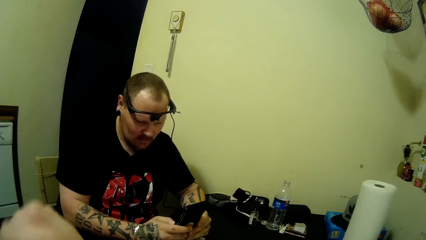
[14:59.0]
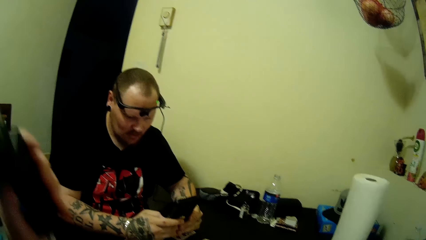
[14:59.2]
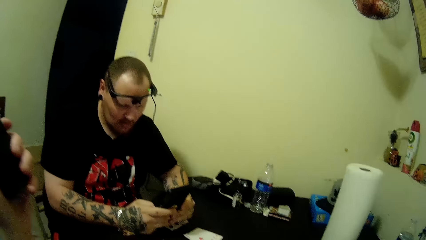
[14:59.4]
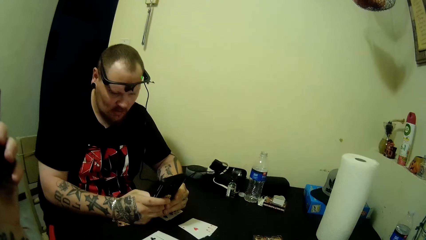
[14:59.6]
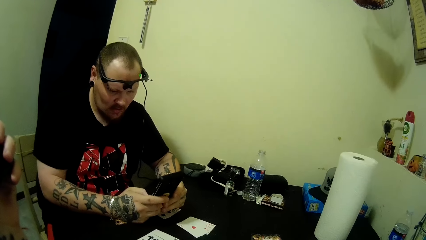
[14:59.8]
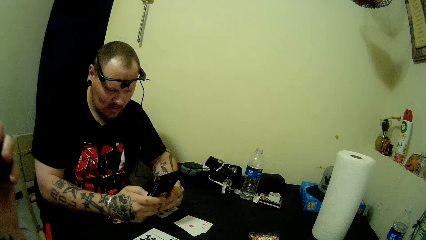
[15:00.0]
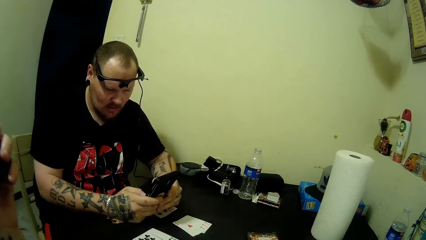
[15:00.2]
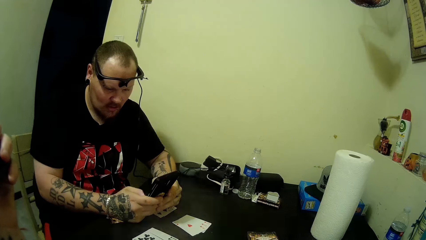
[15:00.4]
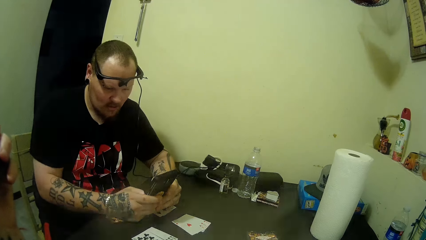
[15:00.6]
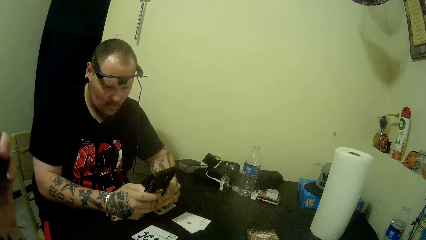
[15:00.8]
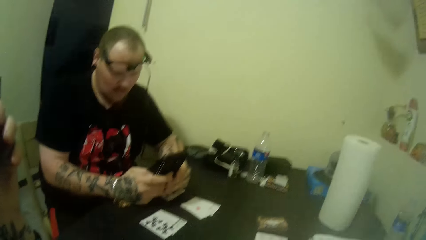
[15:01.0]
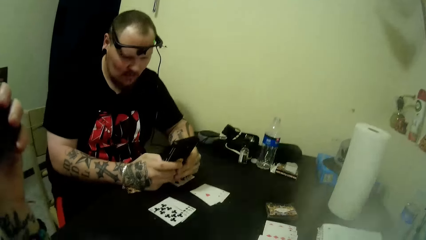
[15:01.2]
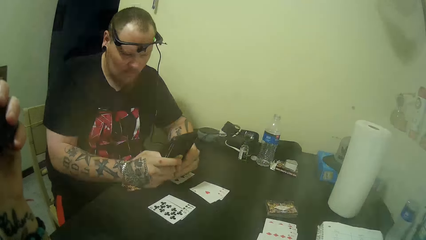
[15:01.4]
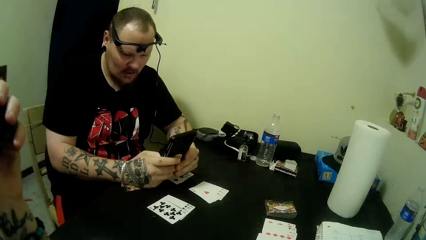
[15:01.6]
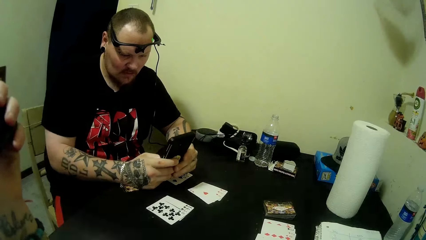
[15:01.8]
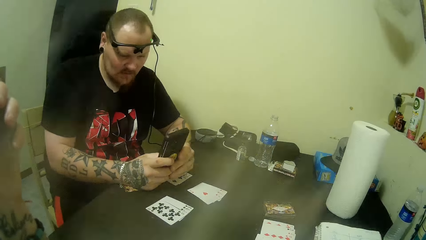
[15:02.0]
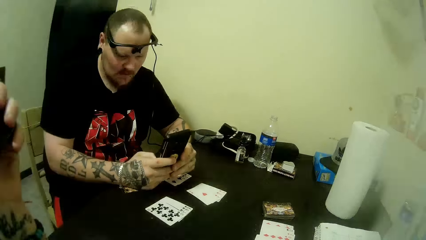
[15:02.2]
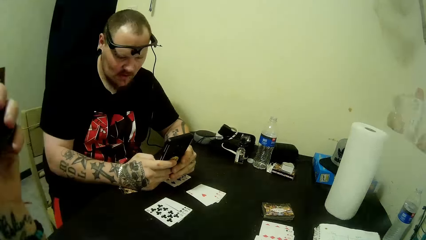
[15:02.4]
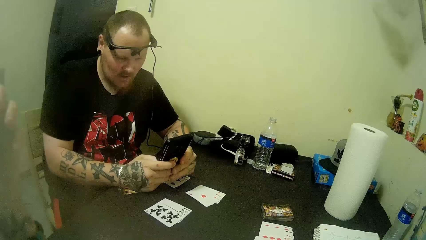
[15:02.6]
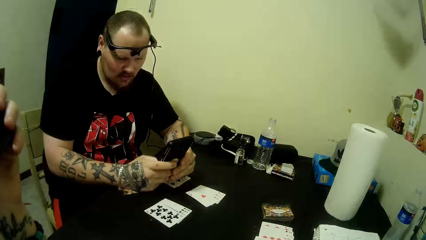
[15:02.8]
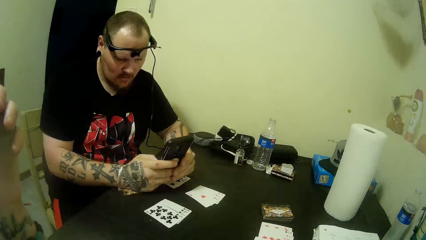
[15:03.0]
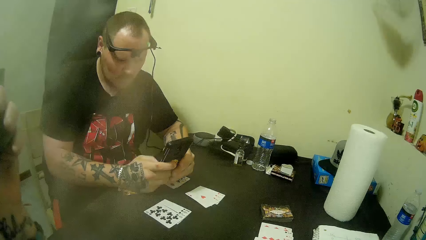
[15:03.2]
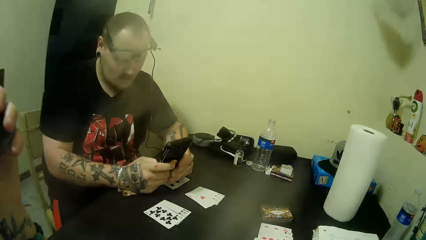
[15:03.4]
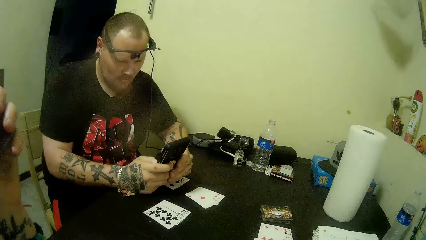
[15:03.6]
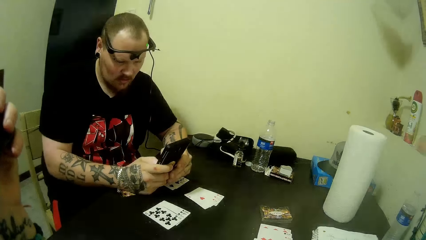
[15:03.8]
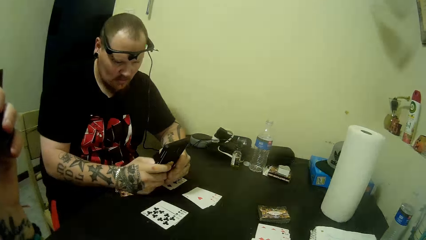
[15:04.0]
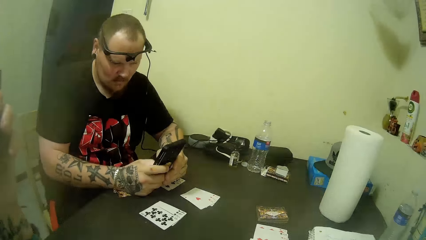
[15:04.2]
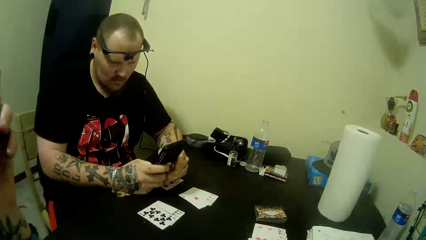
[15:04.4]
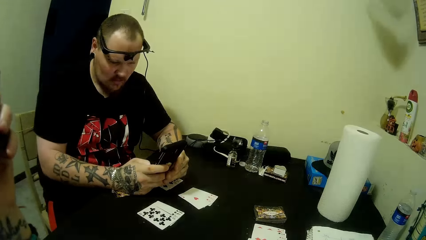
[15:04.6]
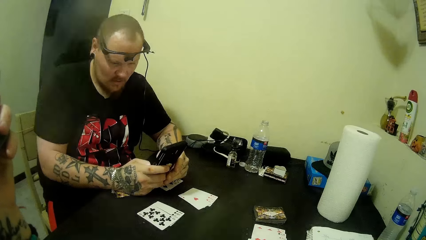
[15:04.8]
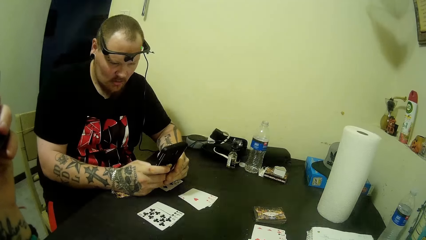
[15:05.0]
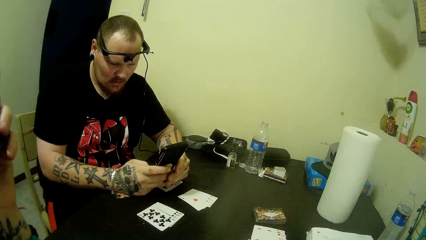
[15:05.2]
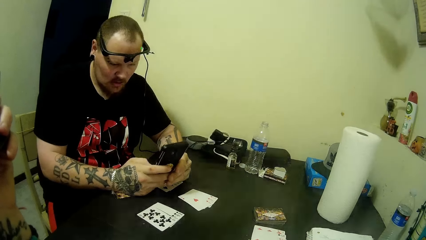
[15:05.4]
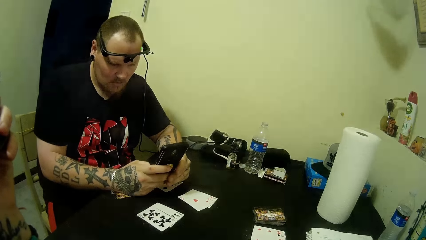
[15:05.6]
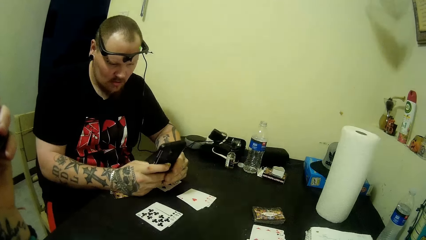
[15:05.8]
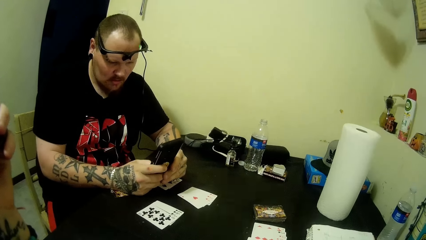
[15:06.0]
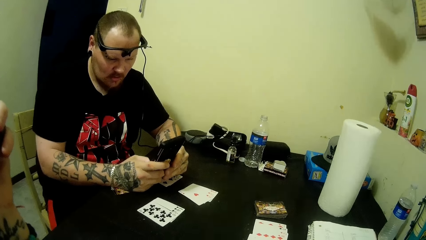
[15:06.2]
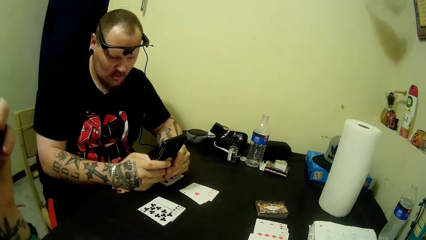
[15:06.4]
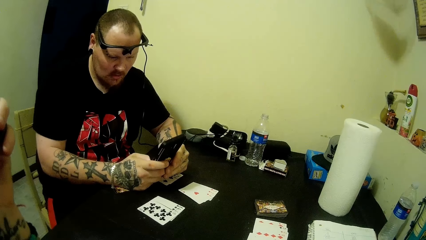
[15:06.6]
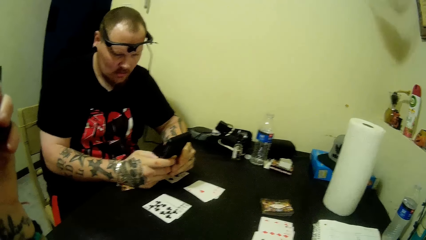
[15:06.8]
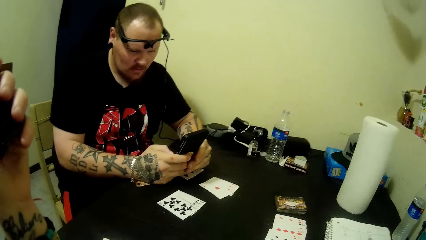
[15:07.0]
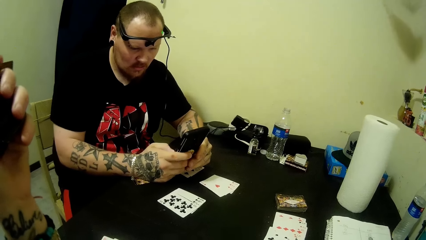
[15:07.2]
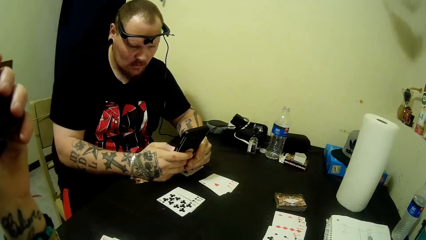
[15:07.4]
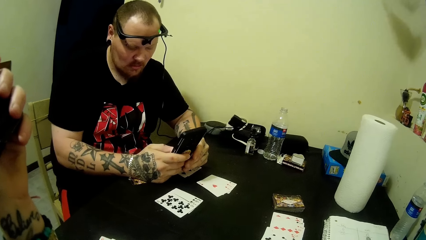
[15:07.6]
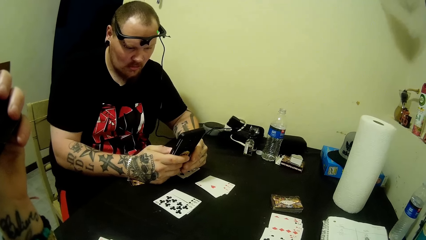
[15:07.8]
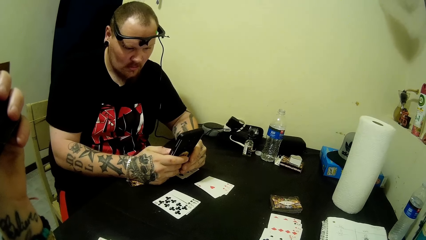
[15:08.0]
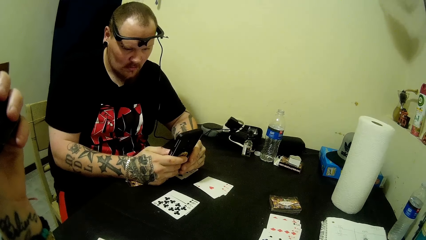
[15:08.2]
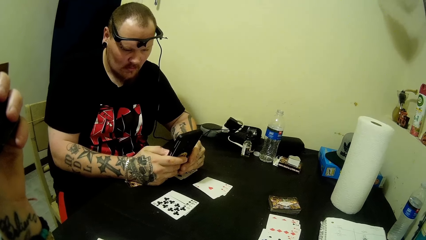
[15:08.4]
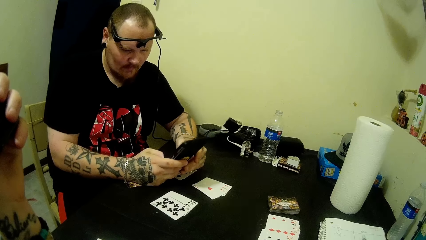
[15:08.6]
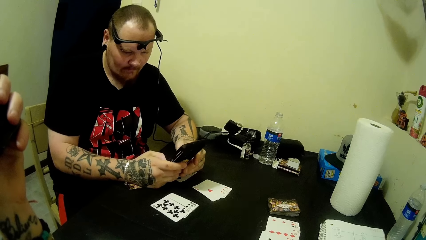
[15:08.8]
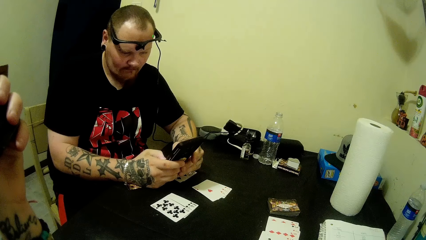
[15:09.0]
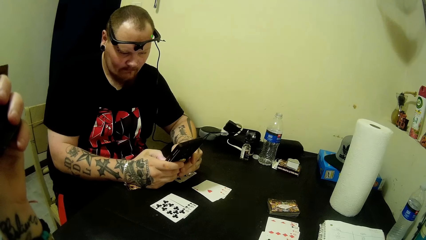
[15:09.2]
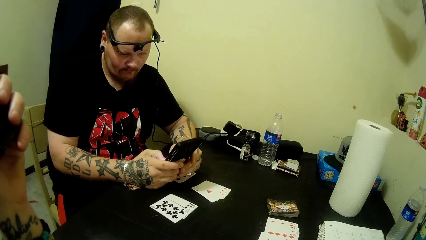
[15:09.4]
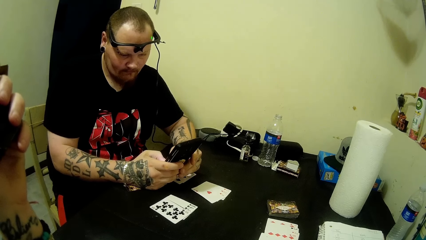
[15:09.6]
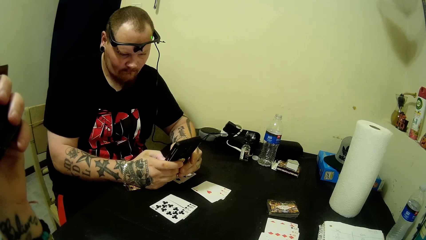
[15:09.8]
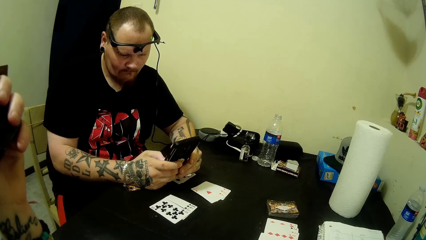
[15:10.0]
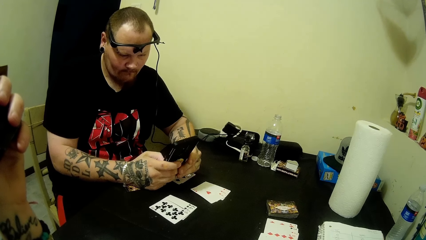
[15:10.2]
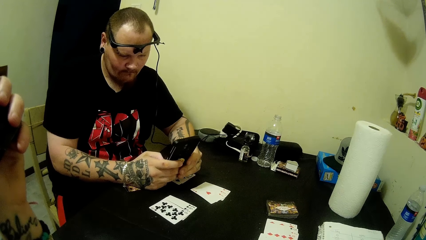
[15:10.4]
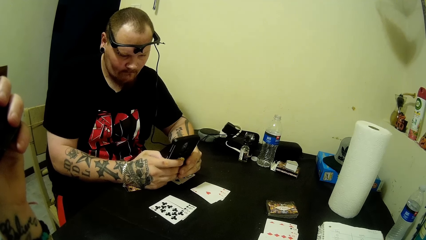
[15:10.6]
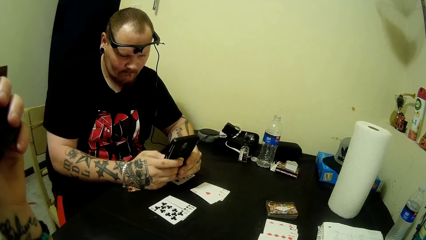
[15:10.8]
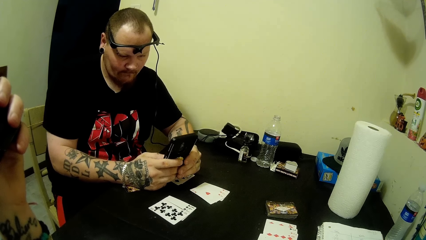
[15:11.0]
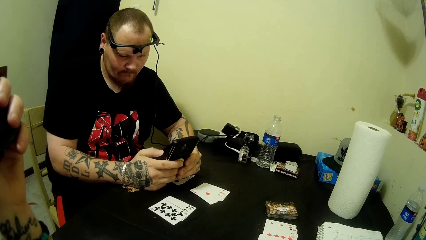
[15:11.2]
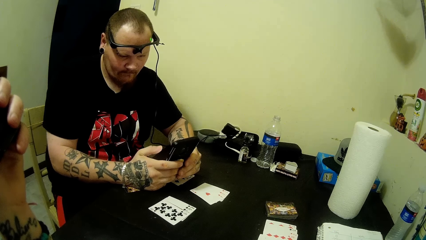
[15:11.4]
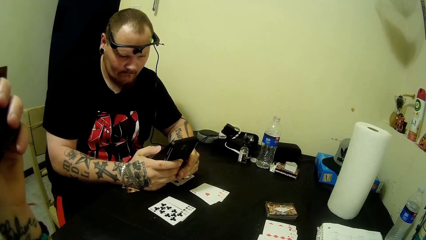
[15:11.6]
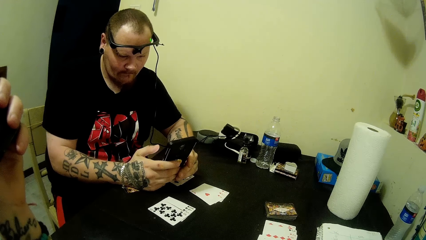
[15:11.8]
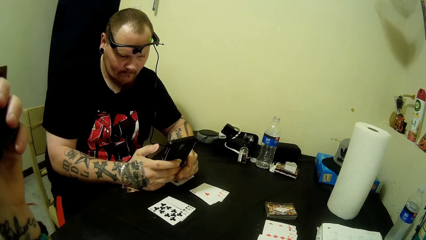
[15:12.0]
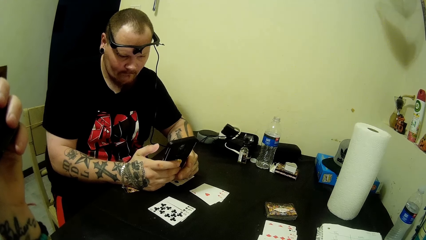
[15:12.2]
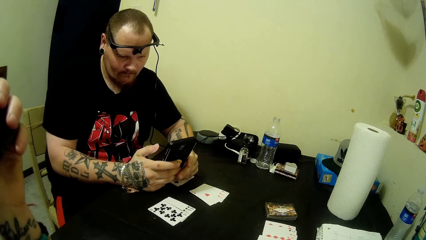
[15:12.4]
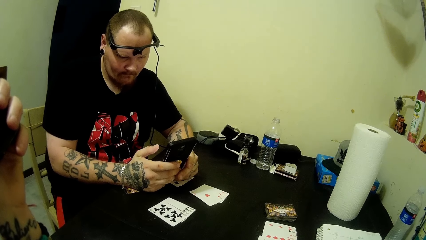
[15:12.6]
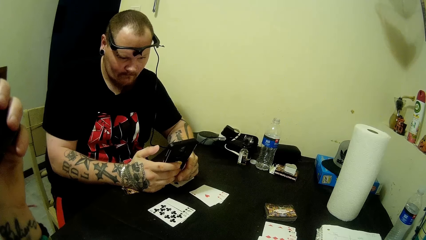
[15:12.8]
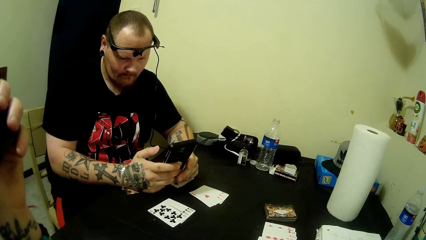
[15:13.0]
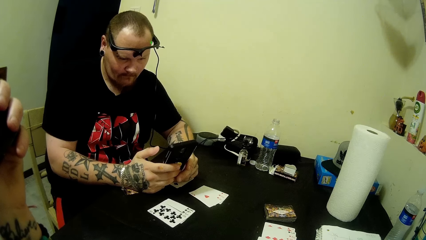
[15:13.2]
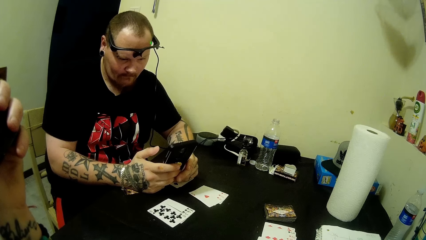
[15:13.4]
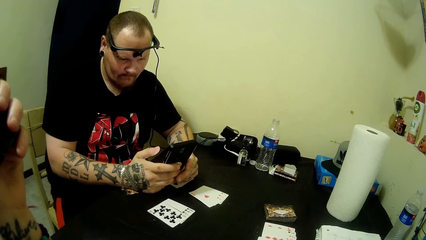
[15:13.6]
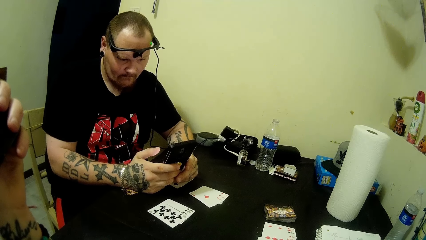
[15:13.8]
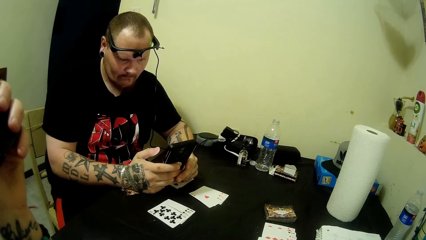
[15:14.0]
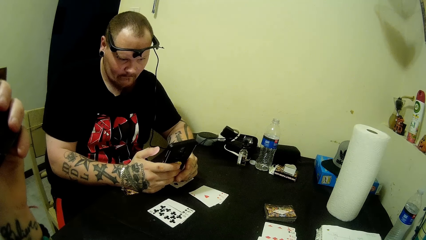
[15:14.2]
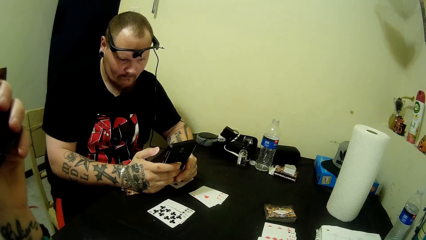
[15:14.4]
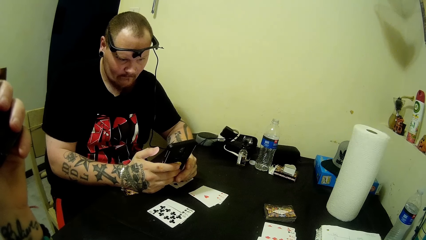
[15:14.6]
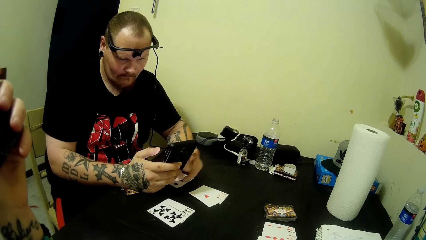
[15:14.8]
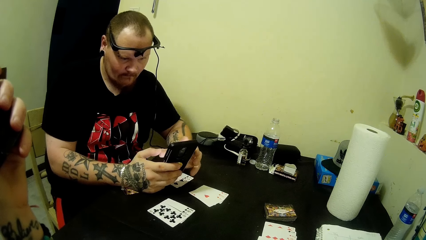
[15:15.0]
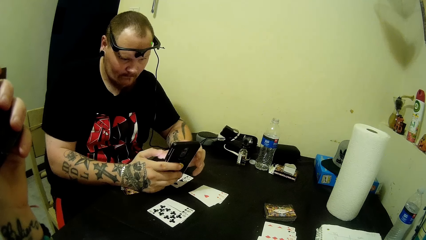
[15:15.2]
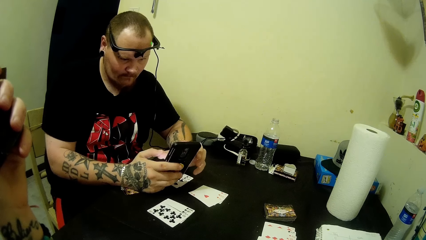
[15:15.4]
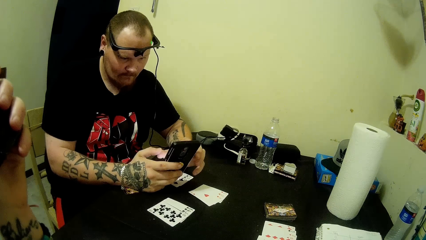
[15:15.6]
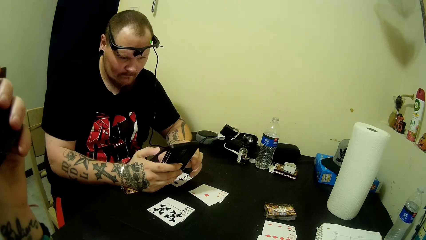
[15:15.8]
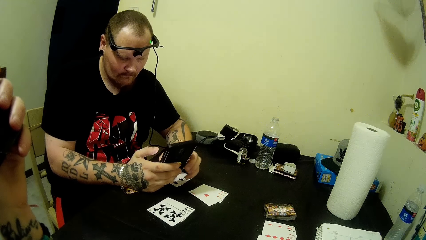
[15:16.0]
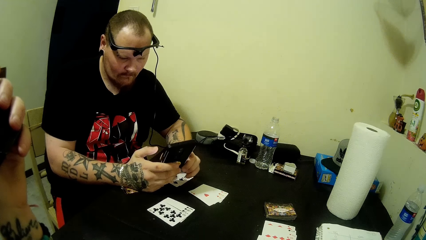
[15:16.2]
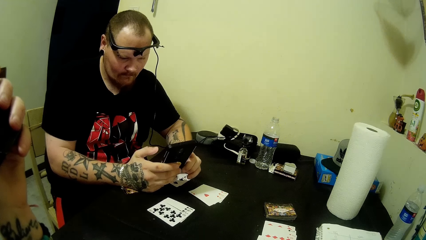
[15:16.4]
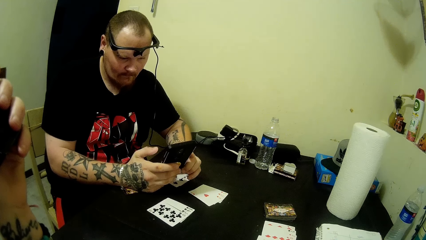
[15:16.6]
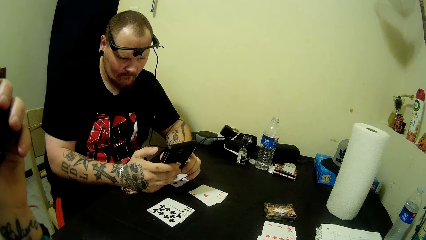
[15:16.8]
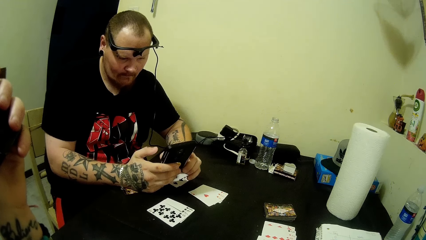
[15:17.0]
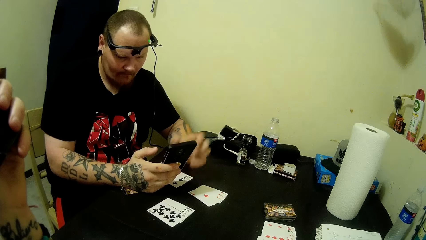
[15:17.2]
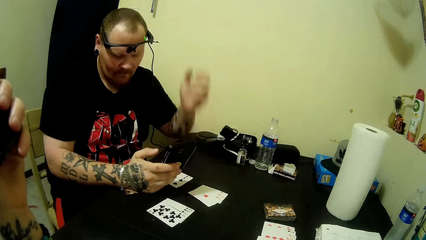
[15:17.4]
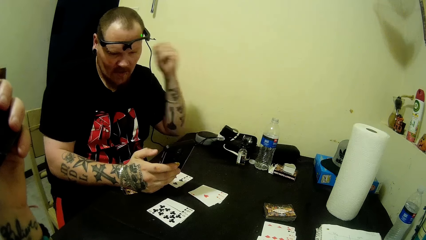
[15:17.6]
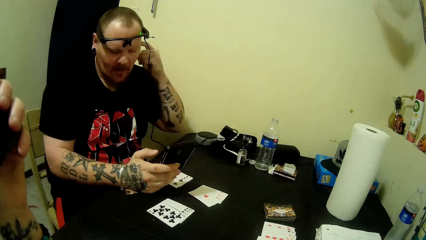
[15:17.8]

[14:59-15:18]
The camera wearer lifts her hand. She smokes.
